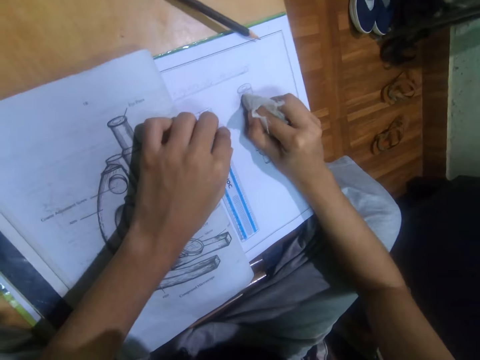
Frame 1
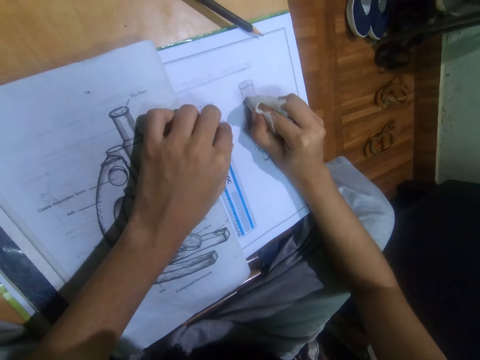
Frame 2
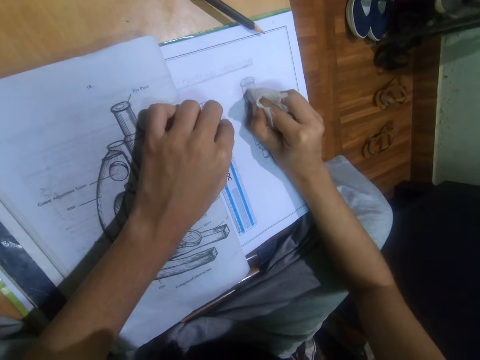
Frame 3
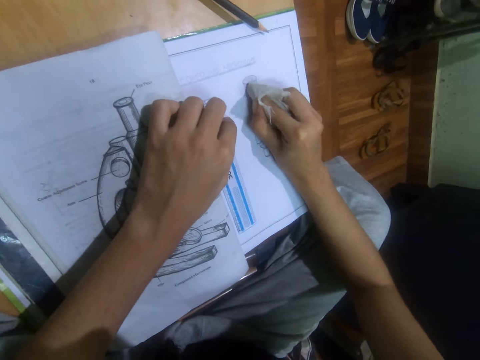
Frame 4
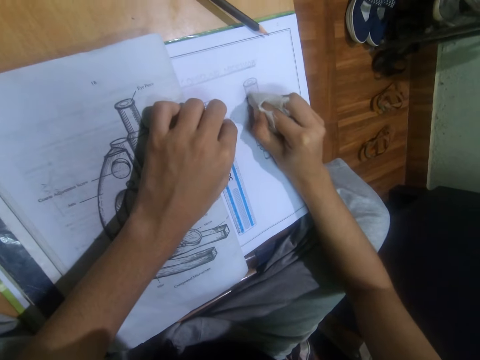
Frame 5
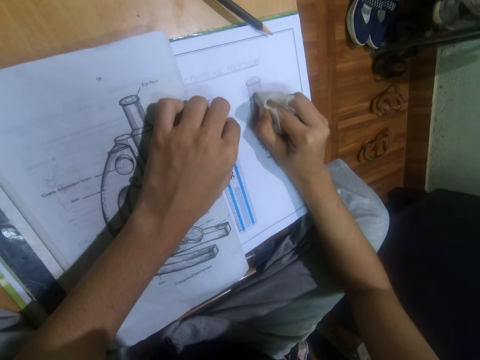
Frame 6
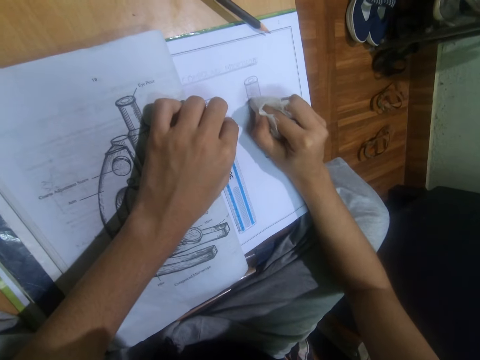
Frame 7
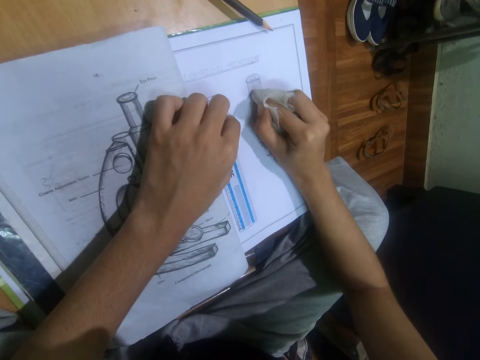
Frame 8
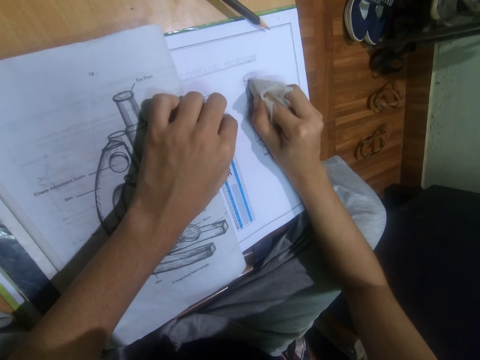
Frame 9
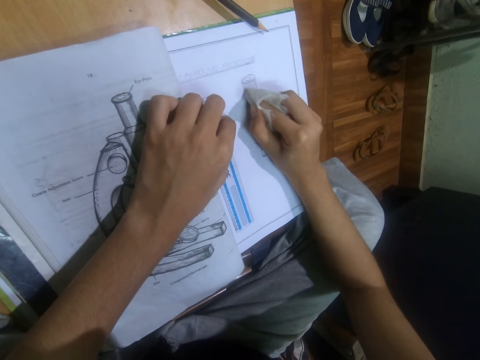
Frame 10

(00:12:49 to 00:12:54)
The camera wearer shades the drawing.

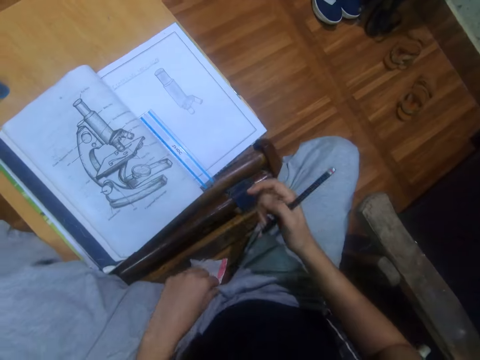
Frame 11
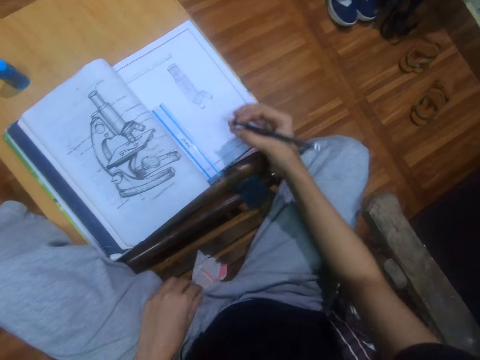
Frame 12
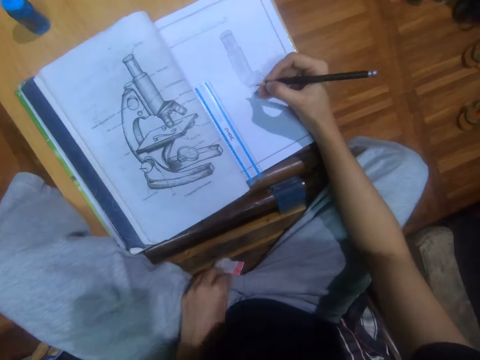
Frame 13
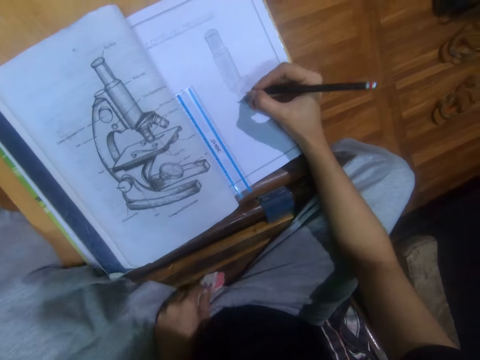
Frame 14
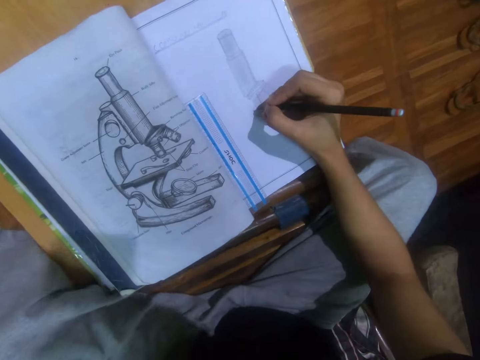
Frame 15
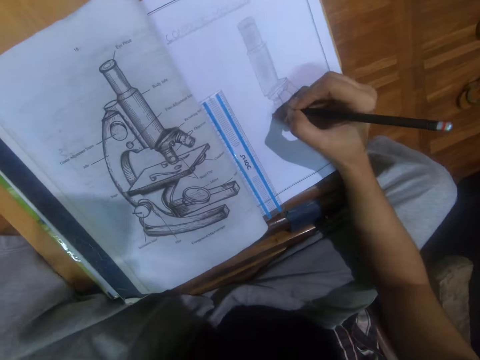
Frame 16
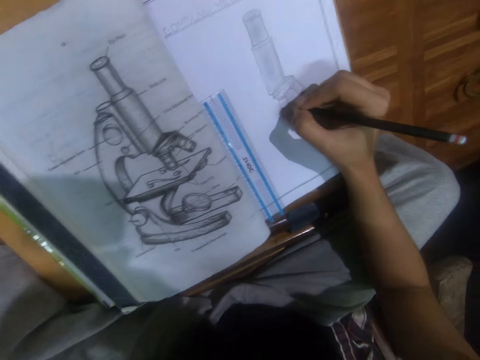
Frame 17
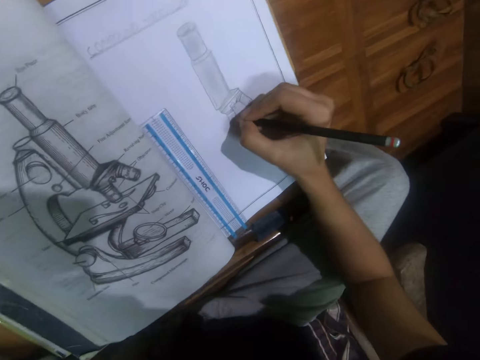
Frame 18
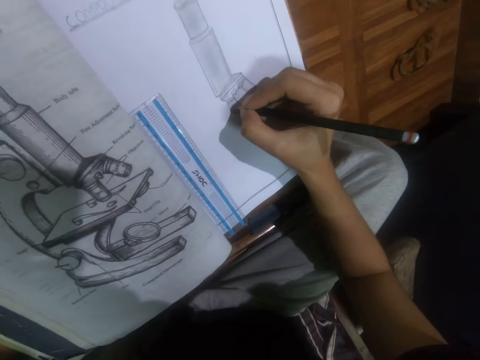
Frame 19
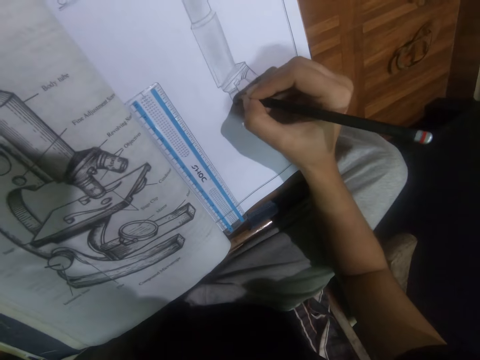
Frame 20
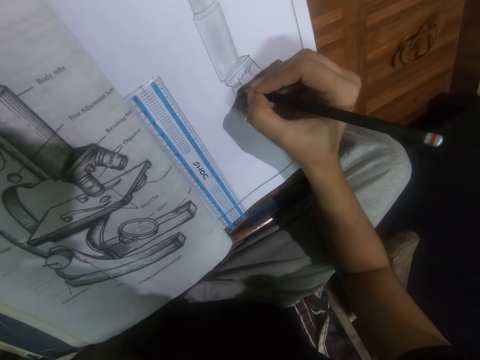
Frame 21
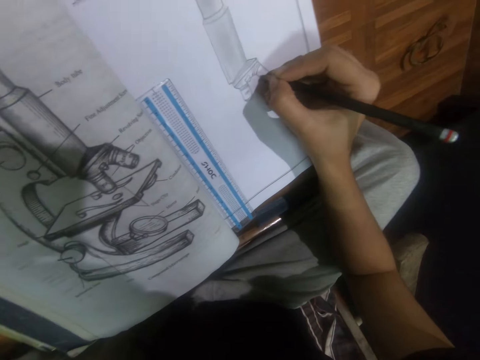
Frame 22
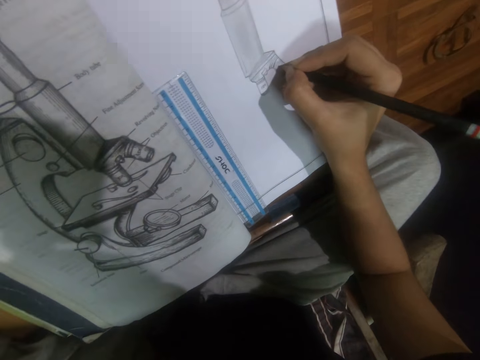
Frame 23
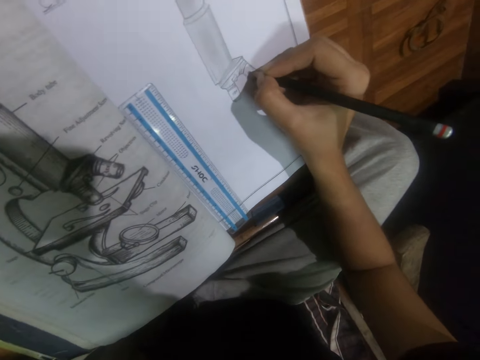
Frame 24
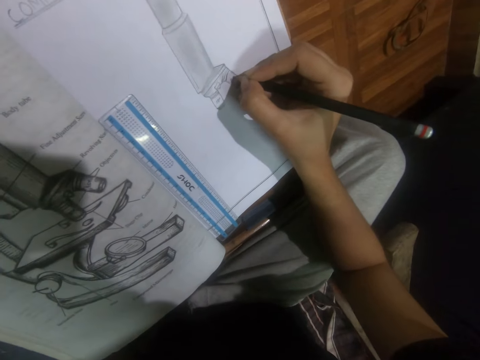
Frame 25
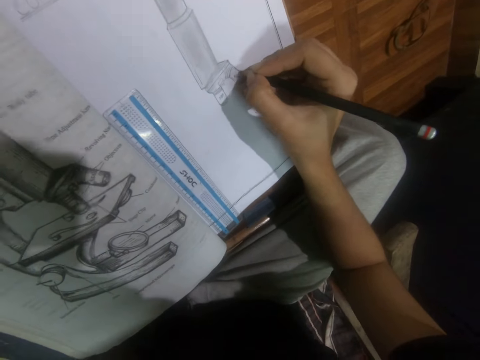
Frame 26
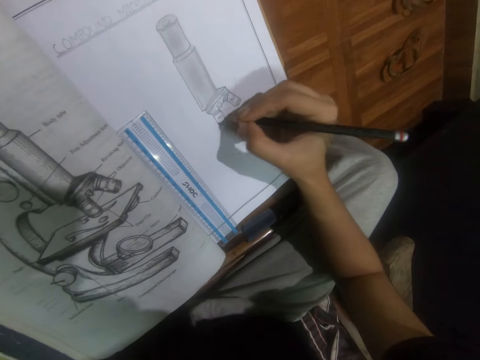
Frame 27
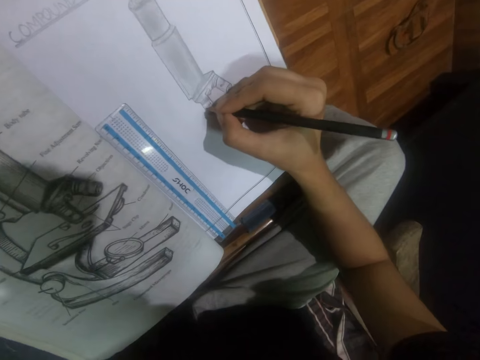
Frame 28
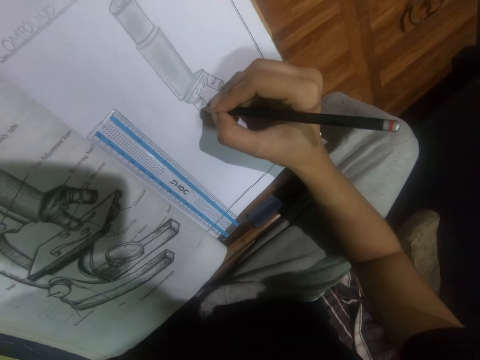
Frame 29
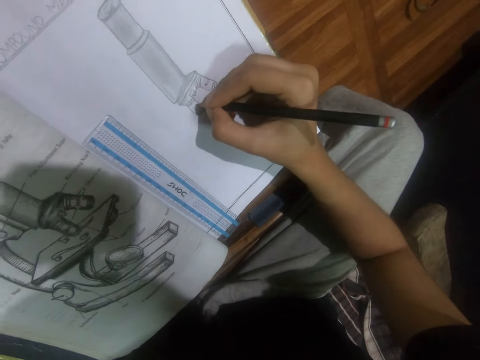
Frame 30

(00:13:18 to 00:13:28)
The camera wearer draws on a piece of paper using a pencil.

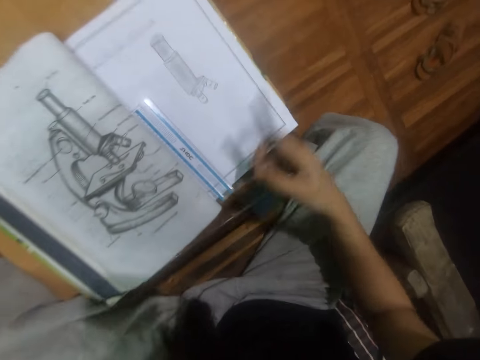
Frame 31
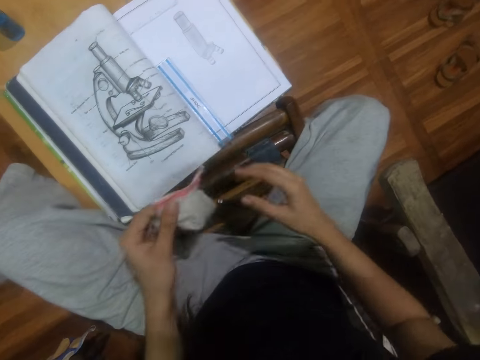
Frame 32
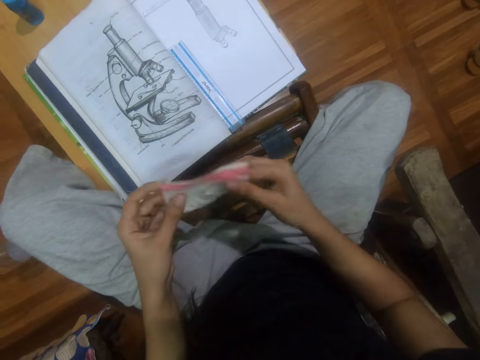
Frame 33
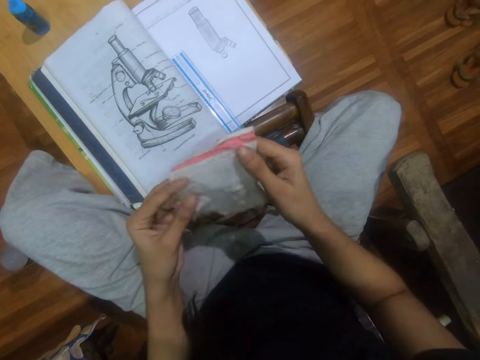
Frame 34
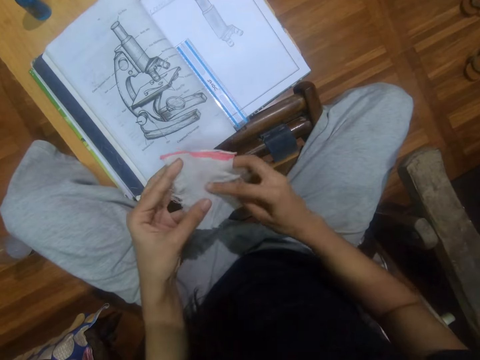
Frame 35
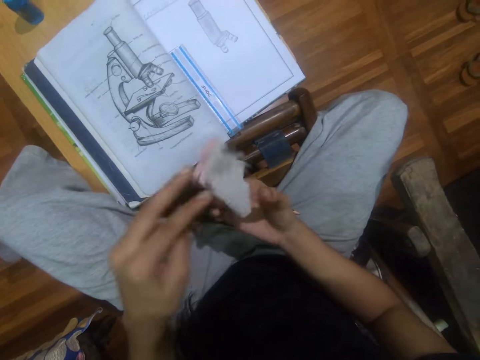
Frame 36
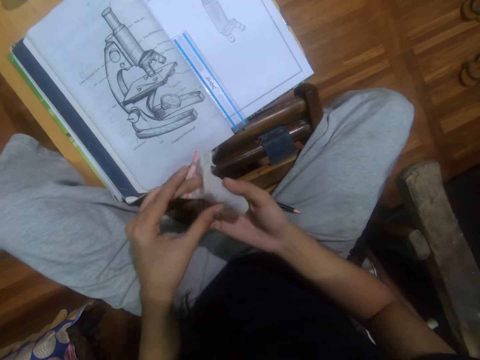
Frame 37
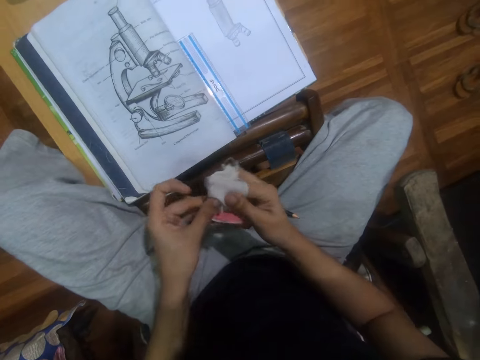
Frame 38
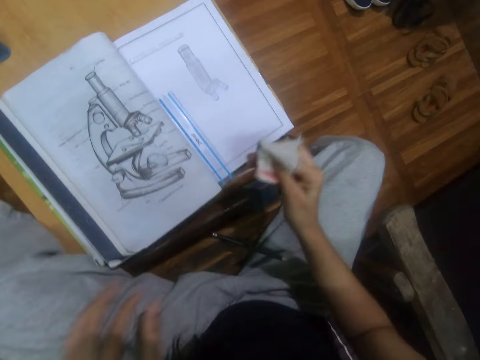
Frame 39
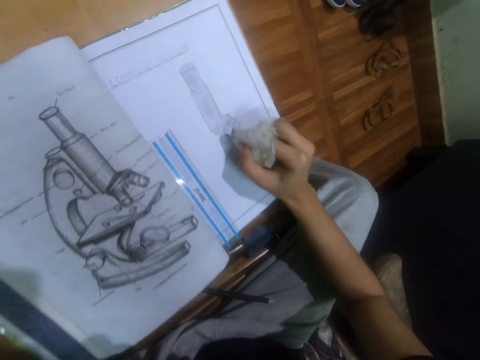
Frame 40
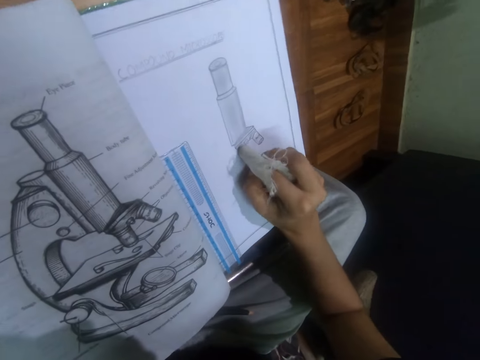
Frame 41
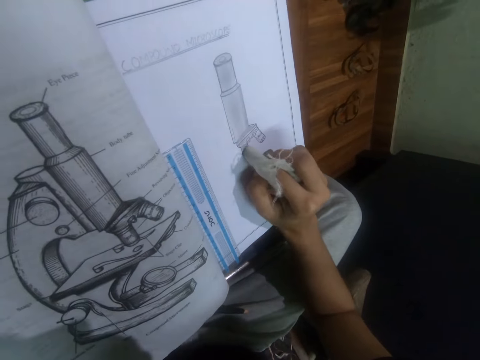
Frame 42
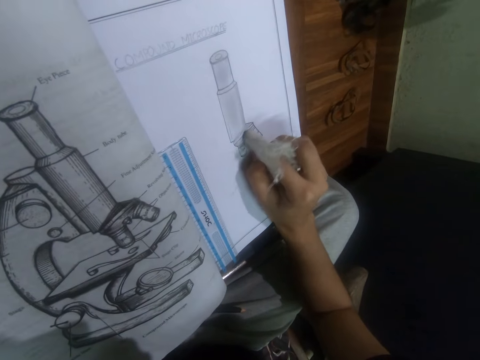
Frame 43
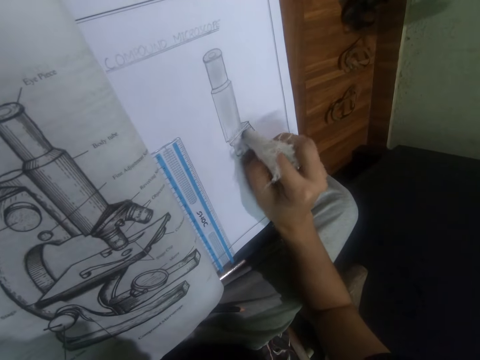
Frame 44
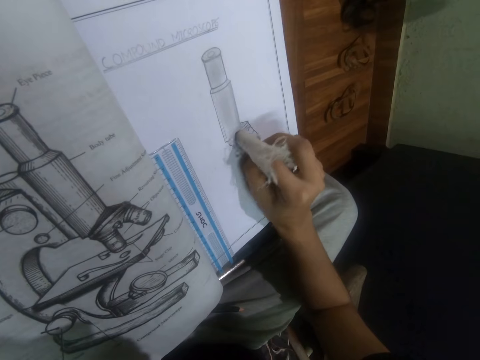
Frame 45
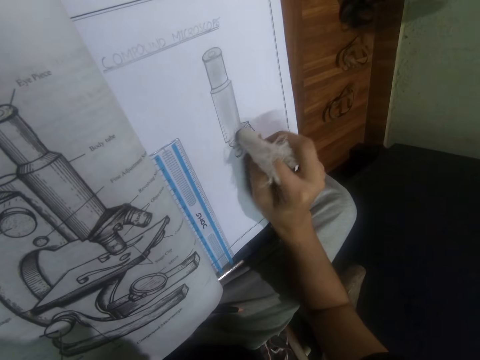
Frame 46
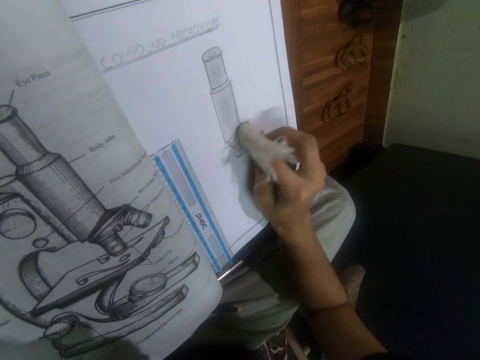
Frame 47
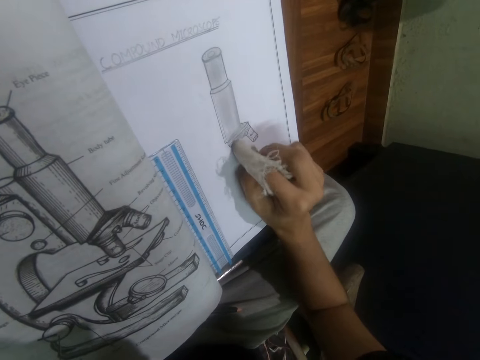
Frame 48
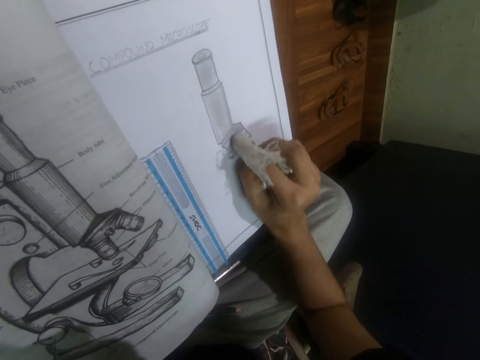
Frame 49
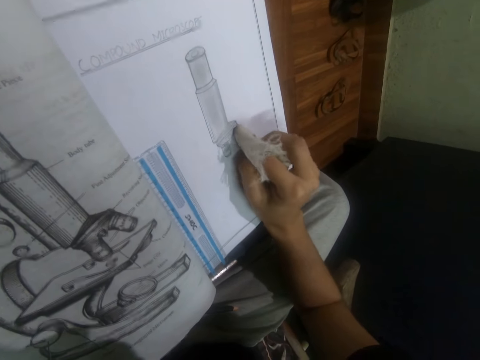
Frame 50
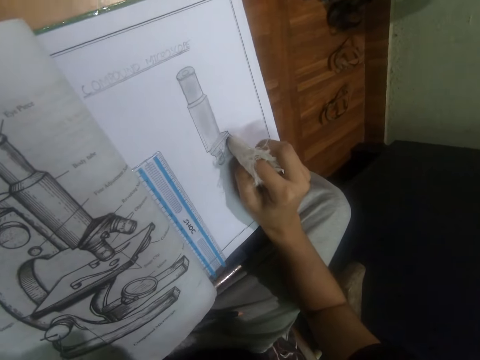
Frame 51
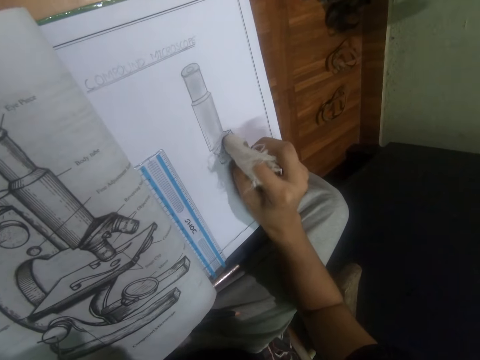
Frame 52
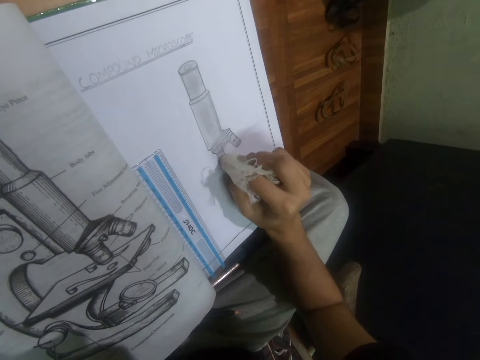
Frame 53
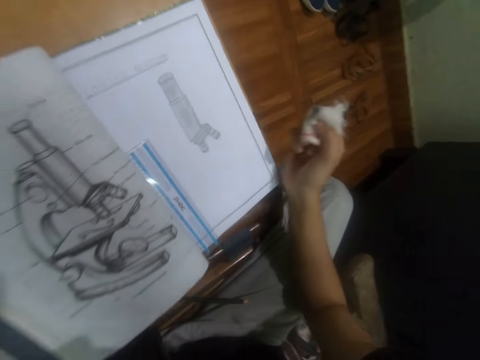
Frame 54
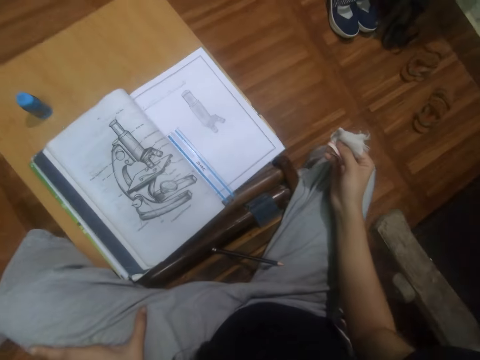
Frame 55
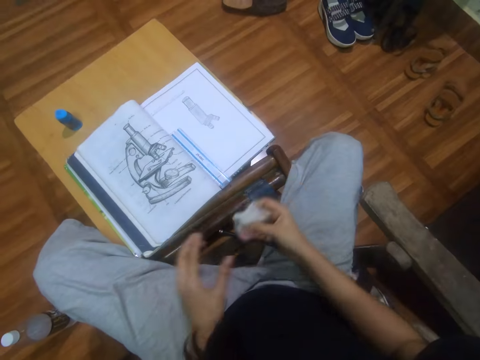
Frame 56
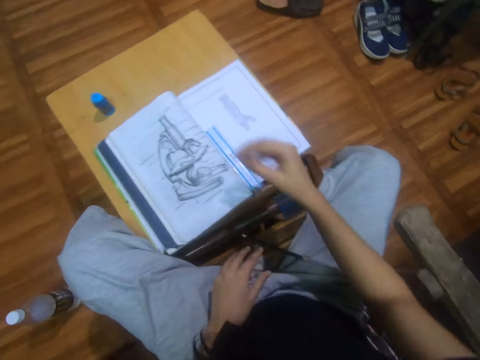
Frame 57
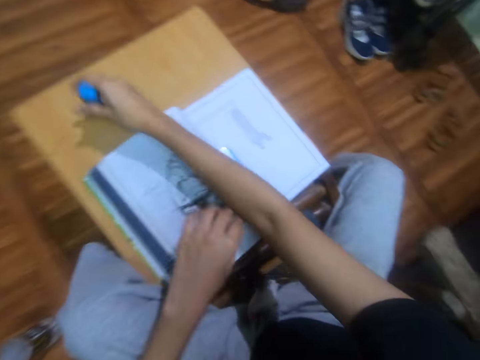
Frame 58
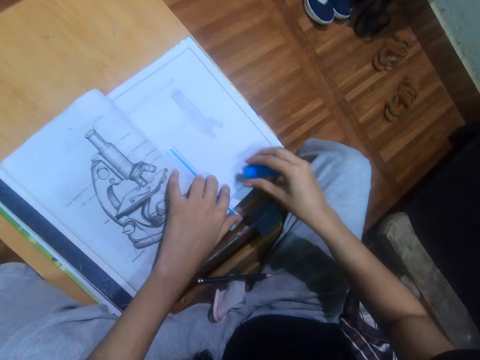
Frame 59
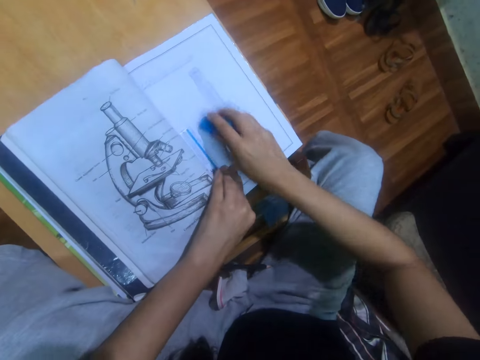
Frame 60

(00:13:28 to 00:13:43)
The camera wearer wraps a piece of clothing on a finger. They stare at the book. They inspect the cloth. They shade drawn images using the piece of cloth on the finger. They lean back on a chair. They stare at the book. They erase part of a drawn object with an eraser from a stool. They pick up a rubber.
